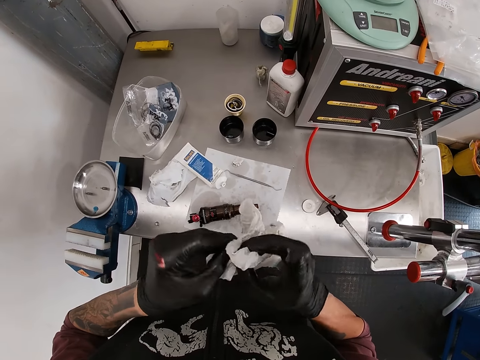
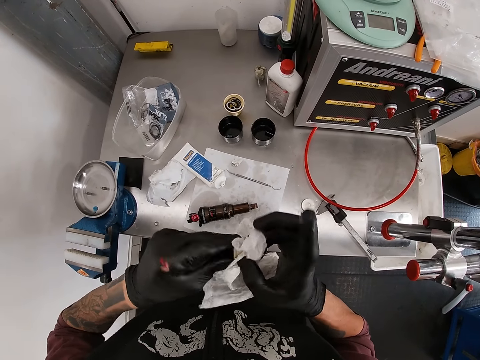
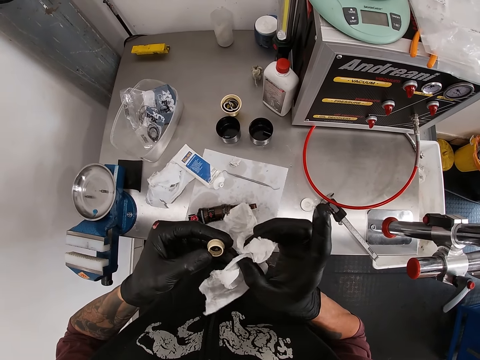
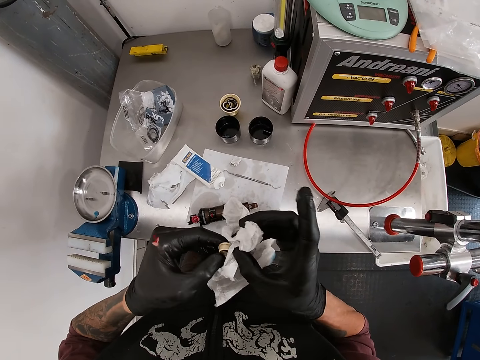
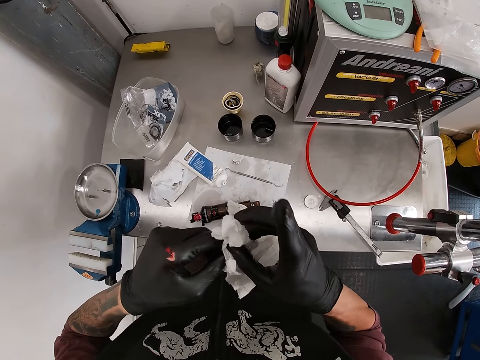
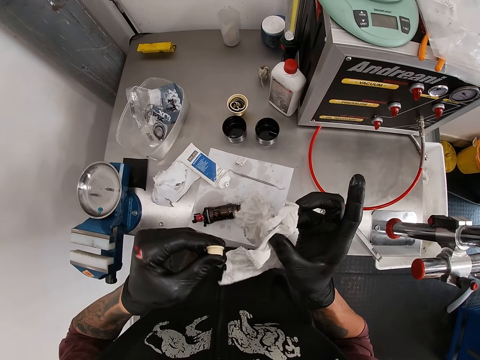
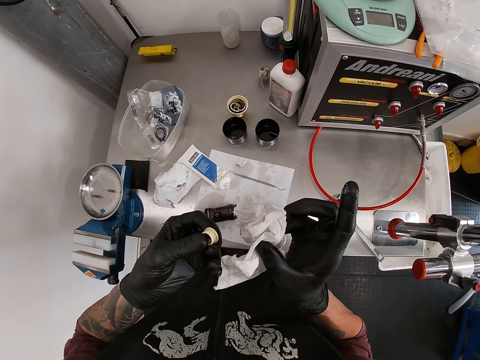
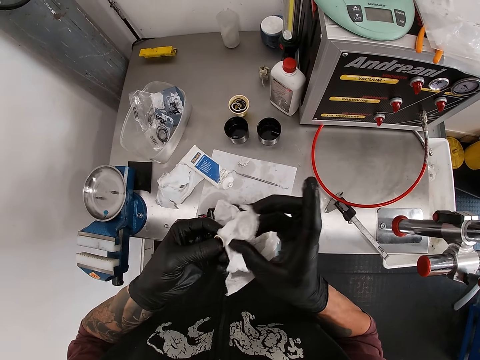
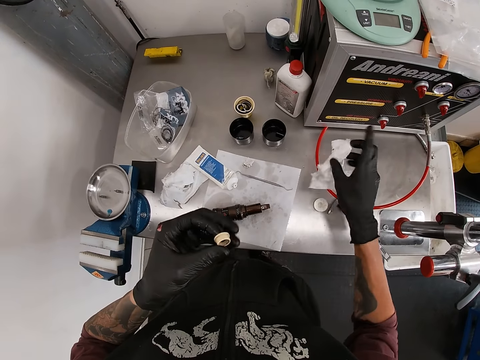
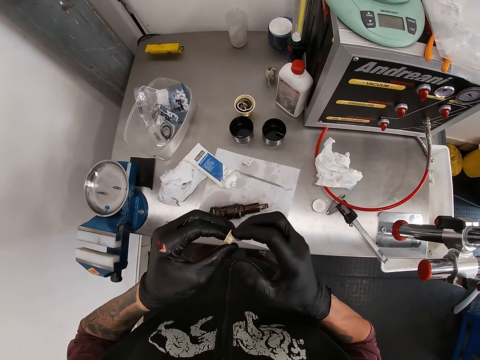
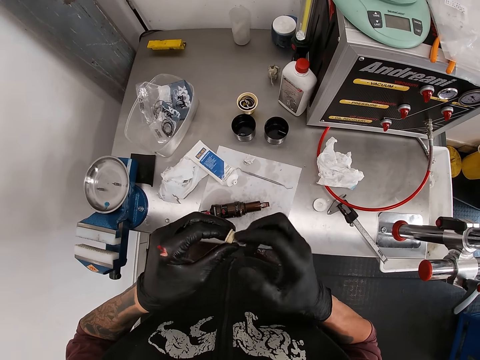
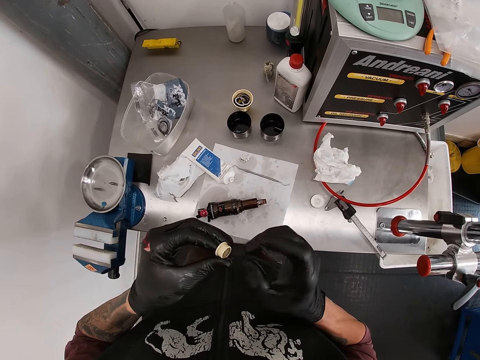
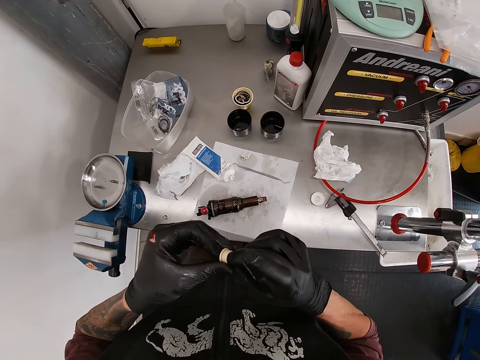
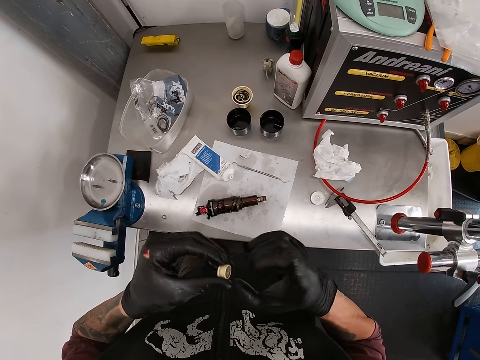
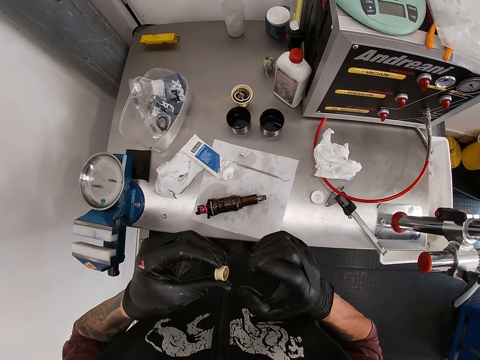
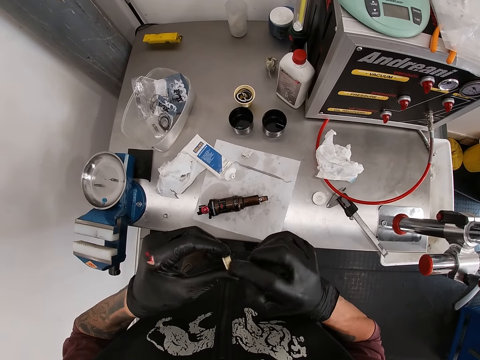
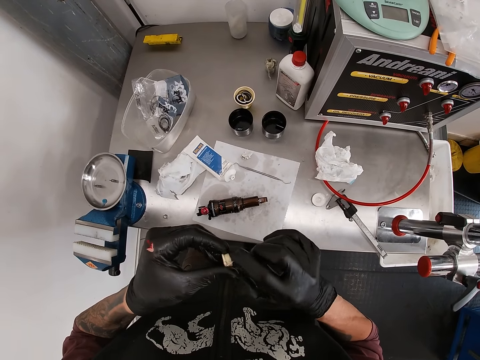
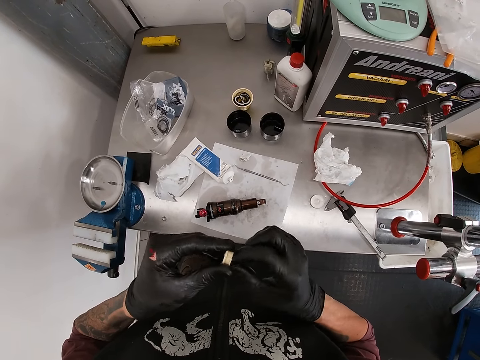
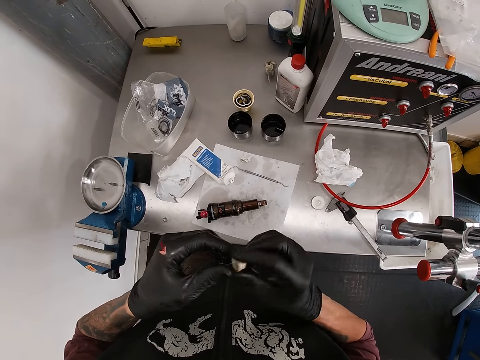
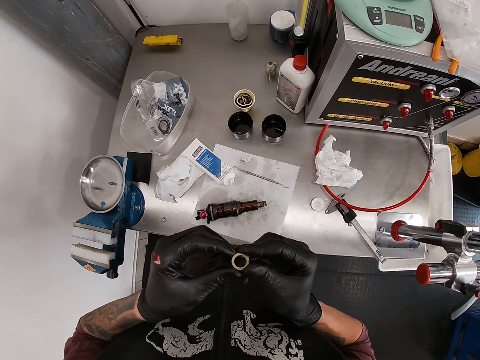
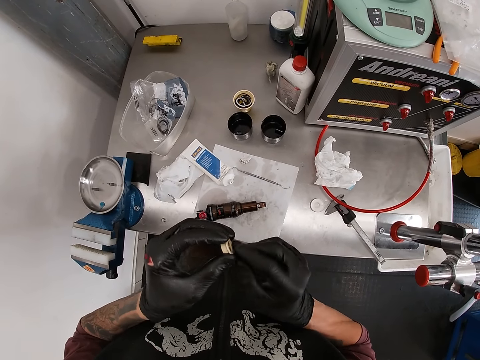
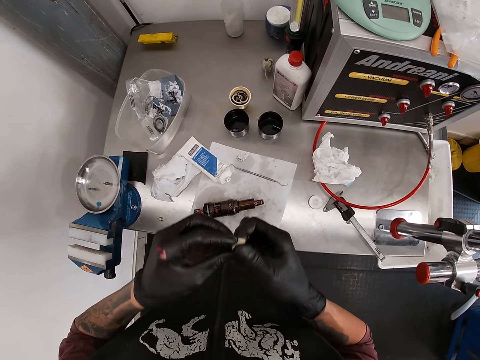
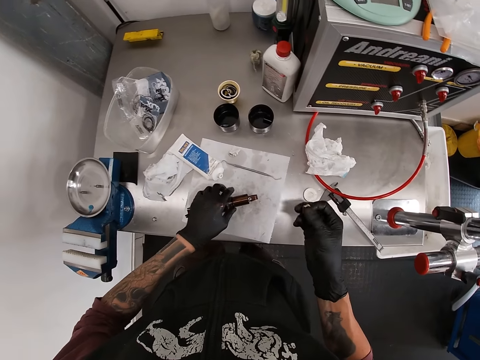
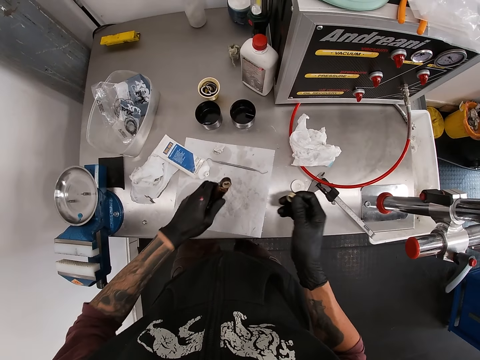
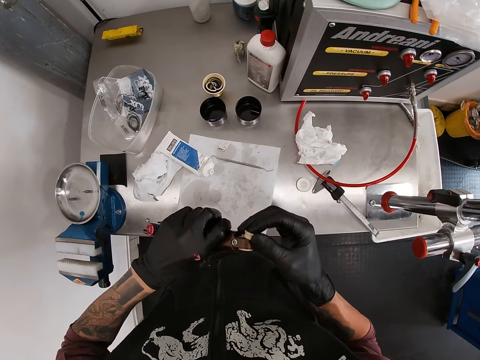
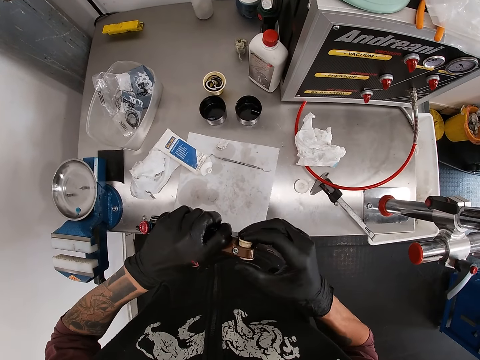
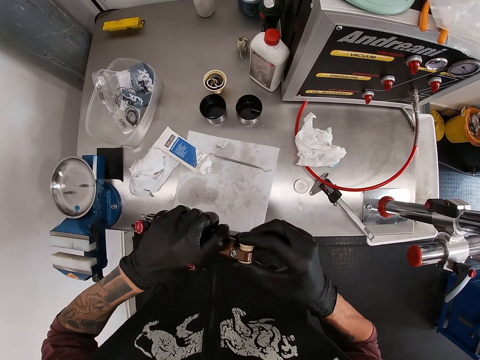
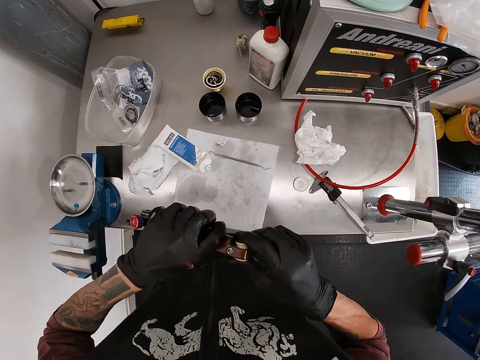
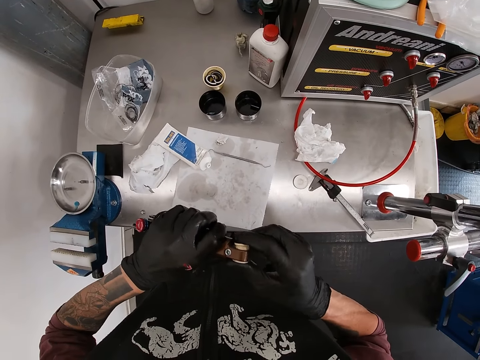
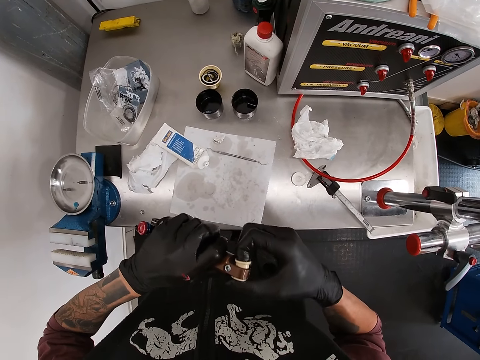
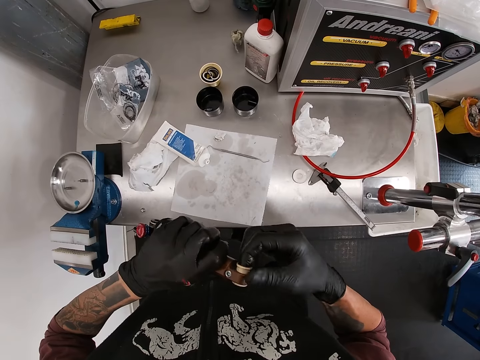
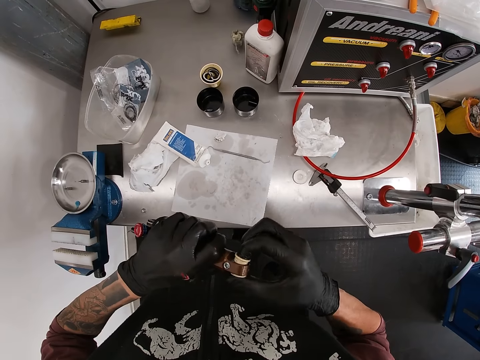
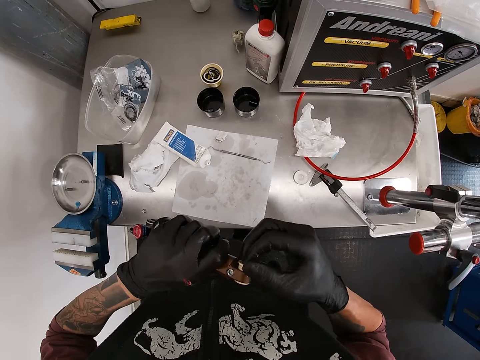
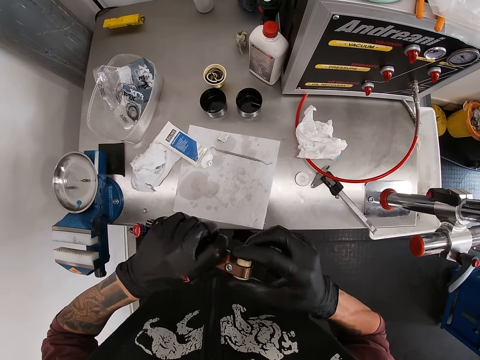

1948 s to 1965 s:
The camera wearer stares at the white cap and wipes the cap with a tissue paper. He stares at the white cap and wipes the cap with the tissue paper. He drops the tissue on the workstation with his right hand. He rubs the lube on the bolt with his right index finger. He cleans the bolt with his right middle finger. He rubs the lube on the bolt with his right index finger. He picks the iron from the workstation with his left hand. He fixes the bolt into the iron with his right hand.

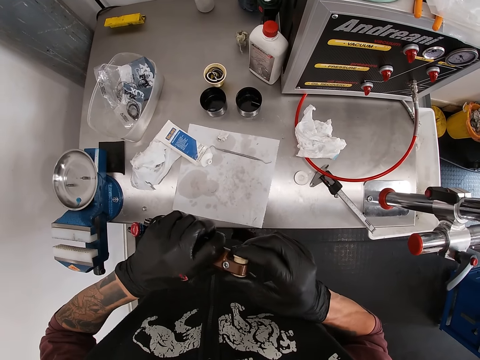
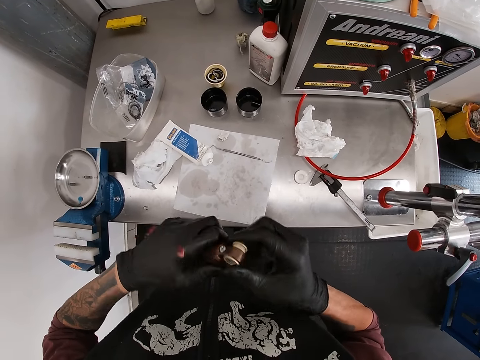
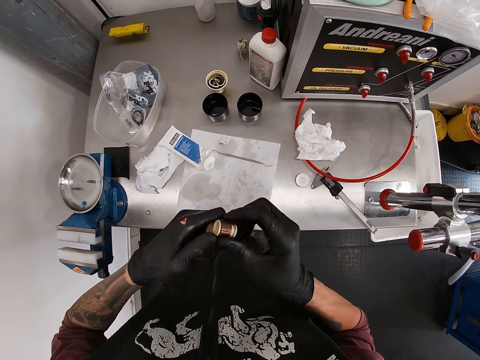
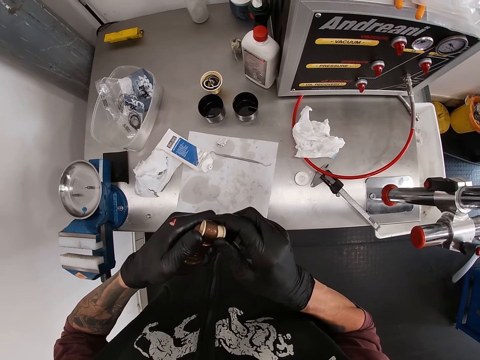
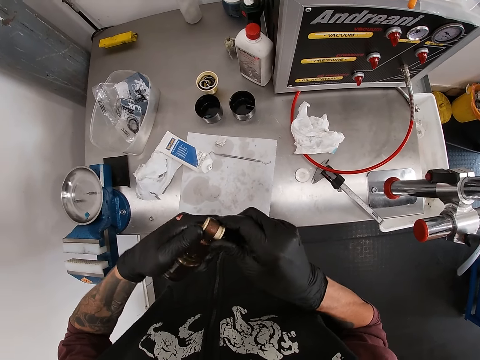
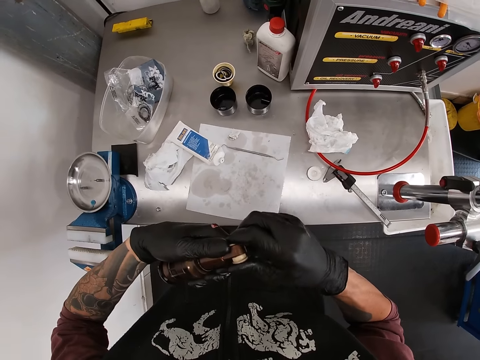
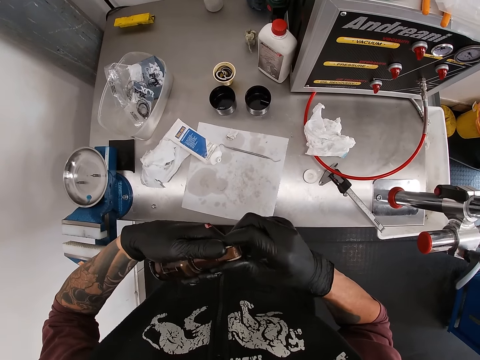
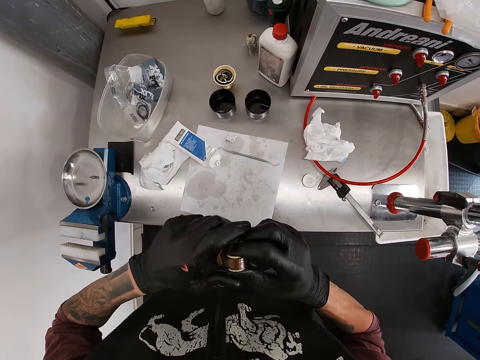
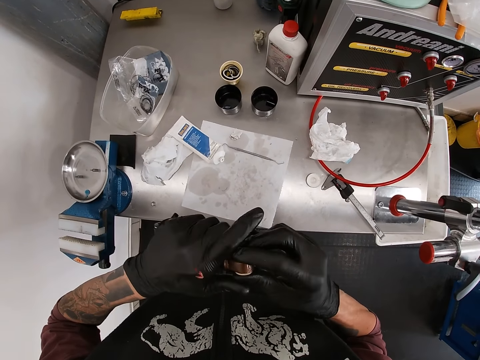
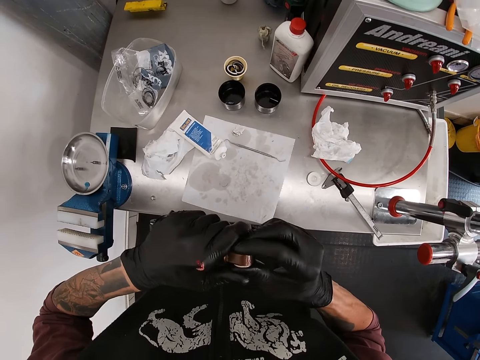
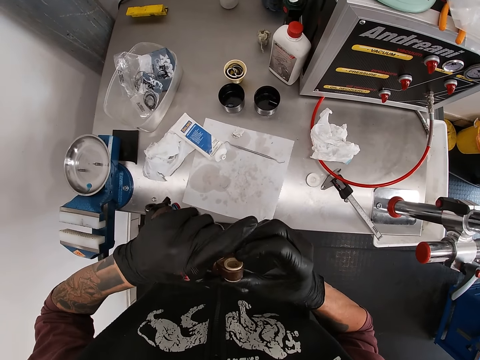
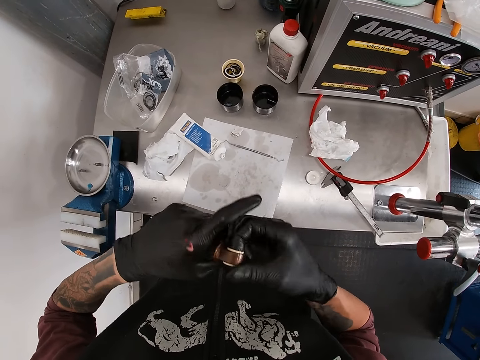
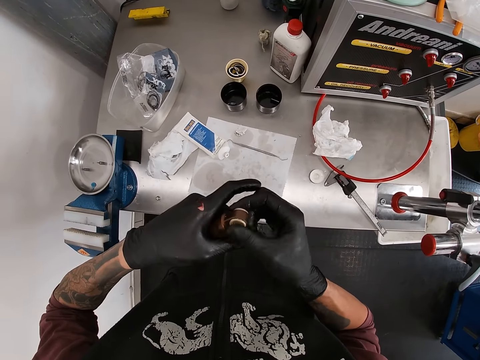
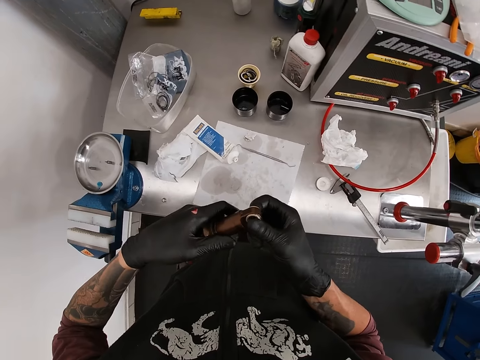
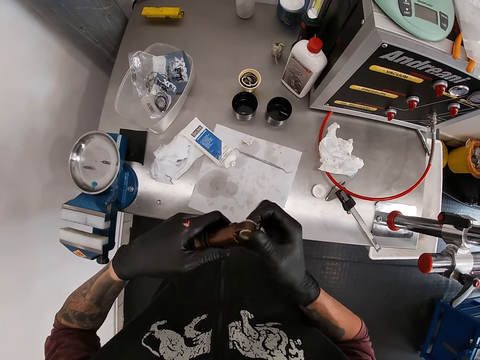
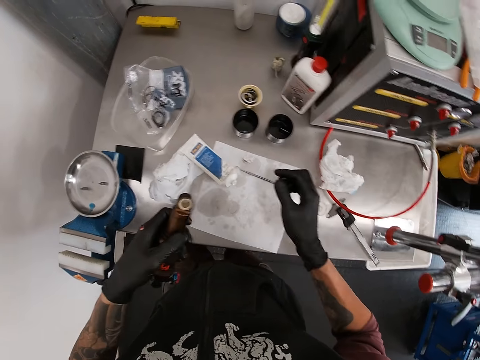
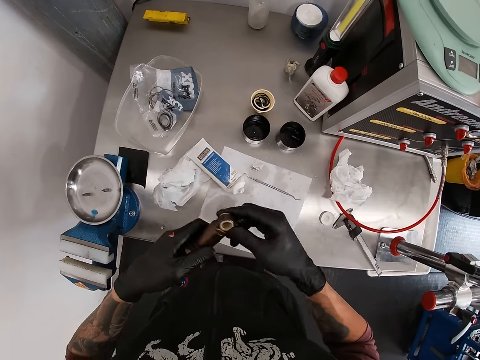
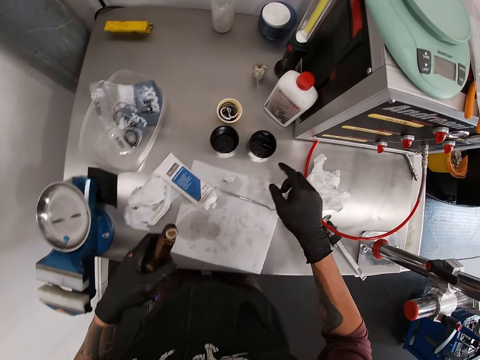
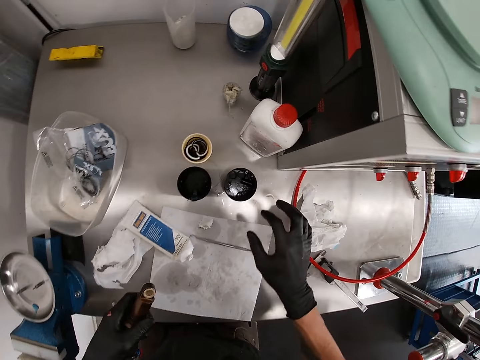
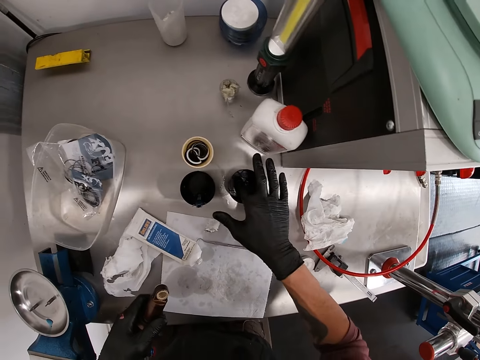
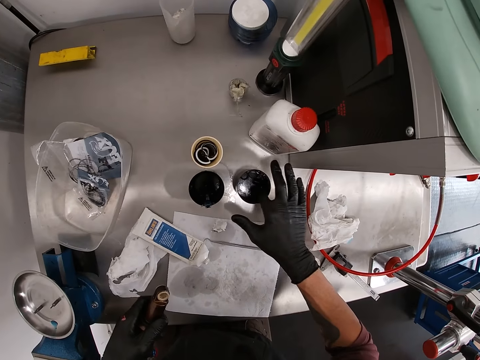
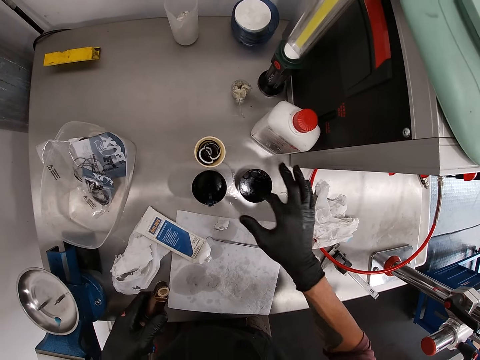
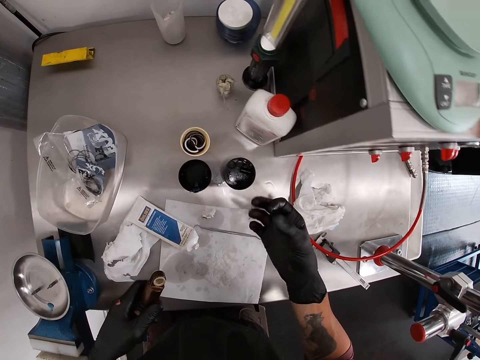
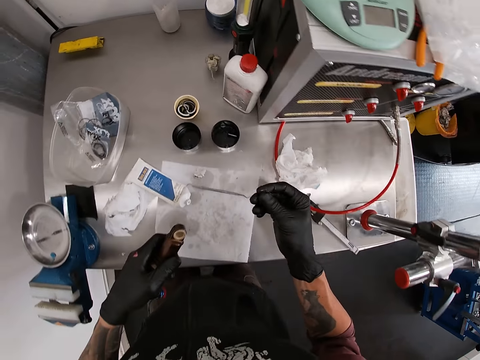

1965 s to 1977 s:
The camera wearer picks a rubber from the cup on the workstation with his right hand.
